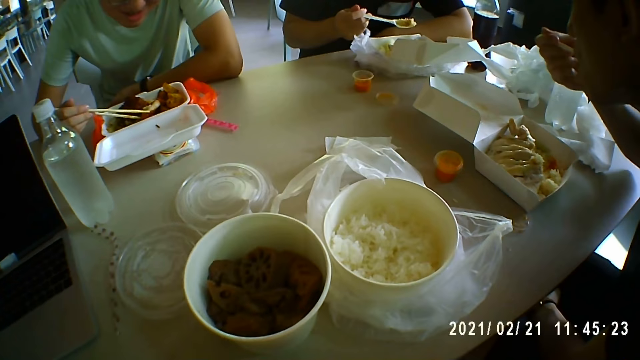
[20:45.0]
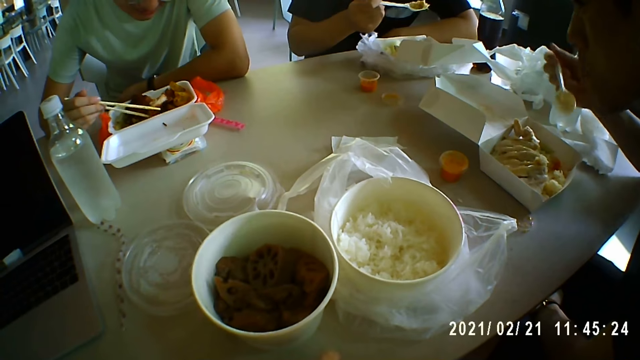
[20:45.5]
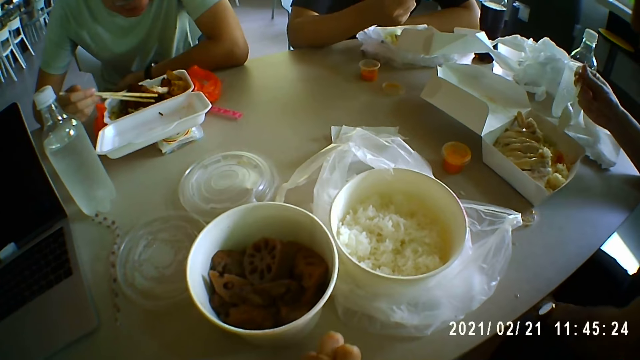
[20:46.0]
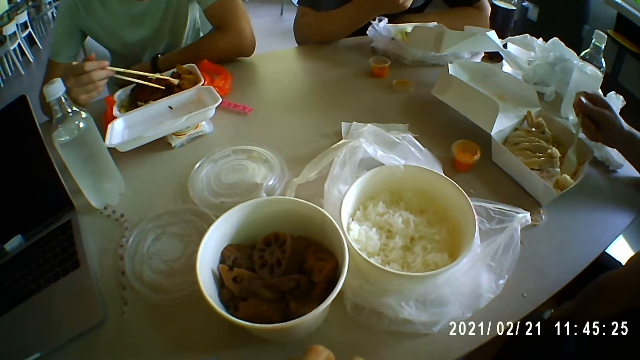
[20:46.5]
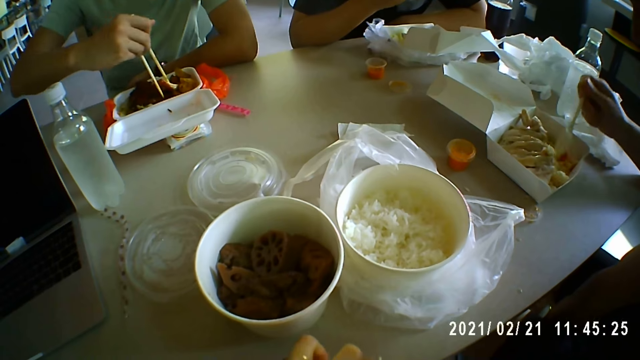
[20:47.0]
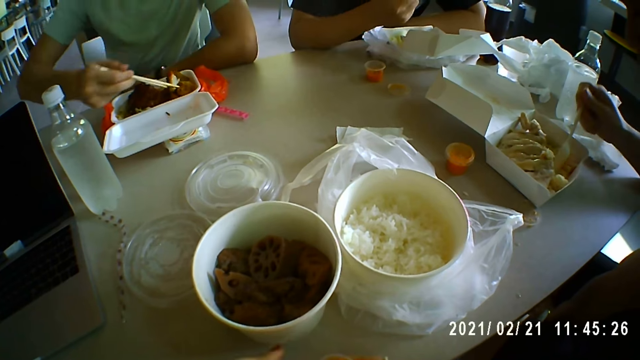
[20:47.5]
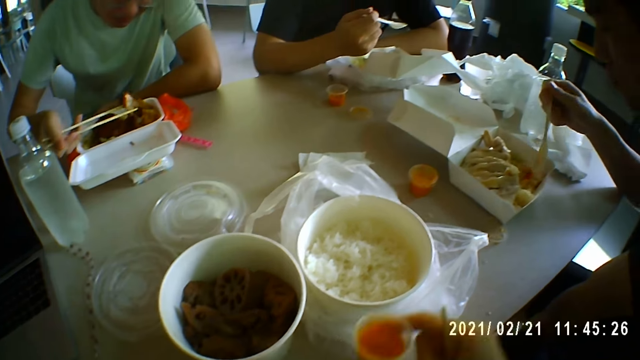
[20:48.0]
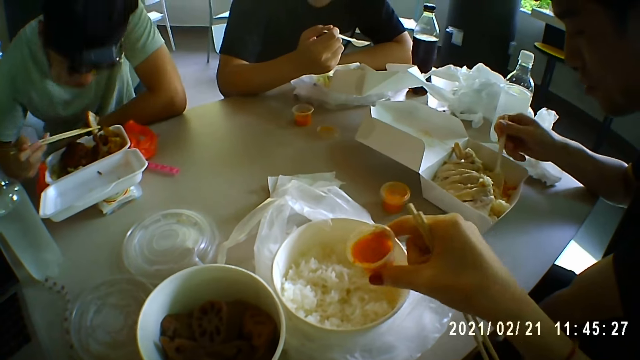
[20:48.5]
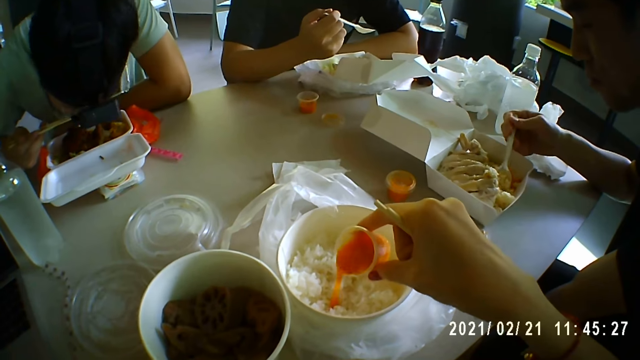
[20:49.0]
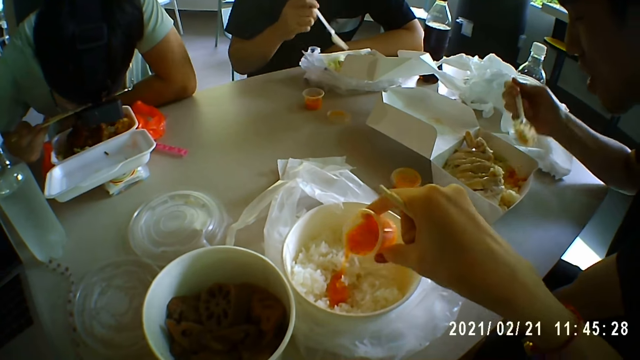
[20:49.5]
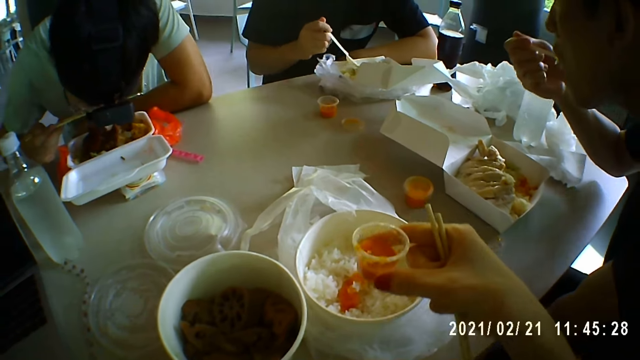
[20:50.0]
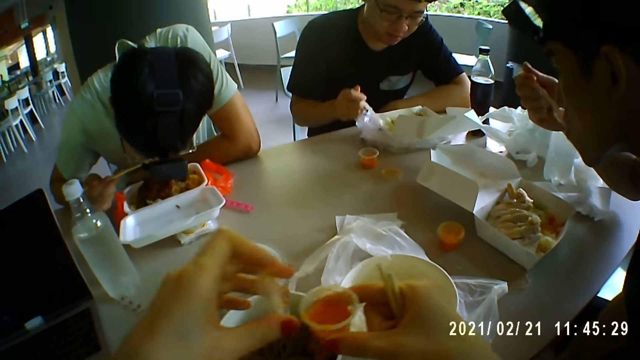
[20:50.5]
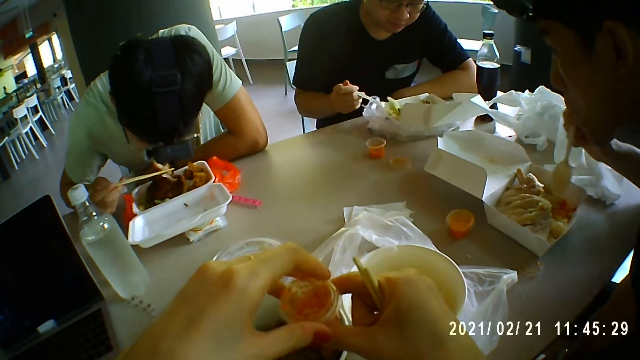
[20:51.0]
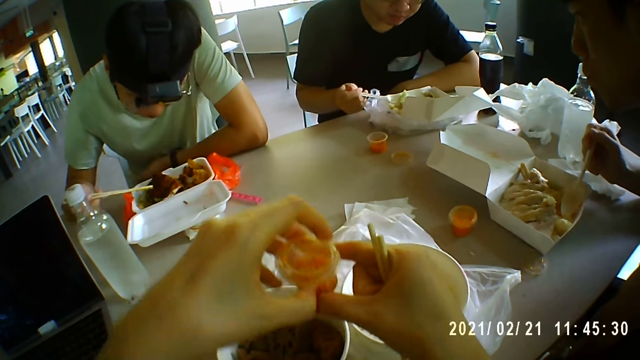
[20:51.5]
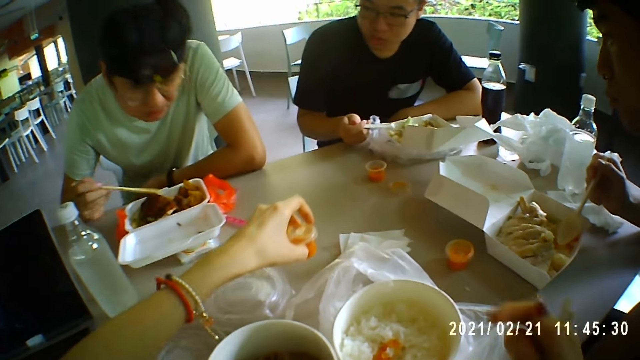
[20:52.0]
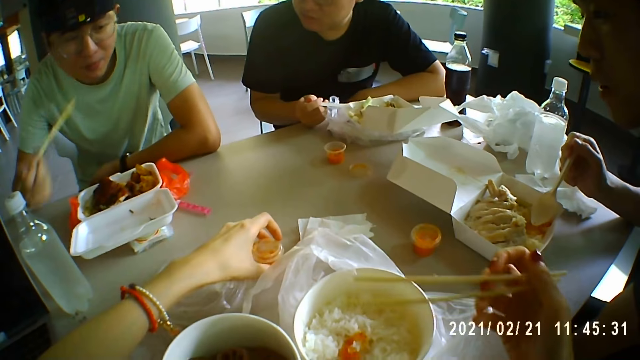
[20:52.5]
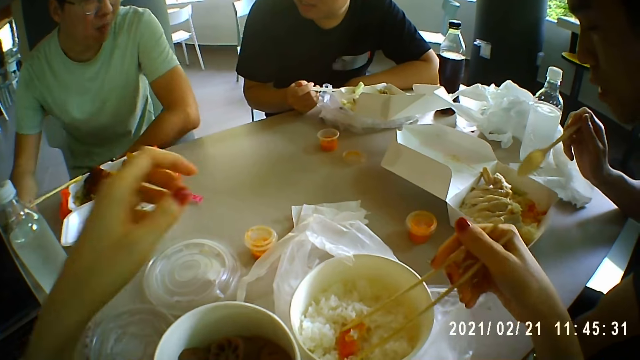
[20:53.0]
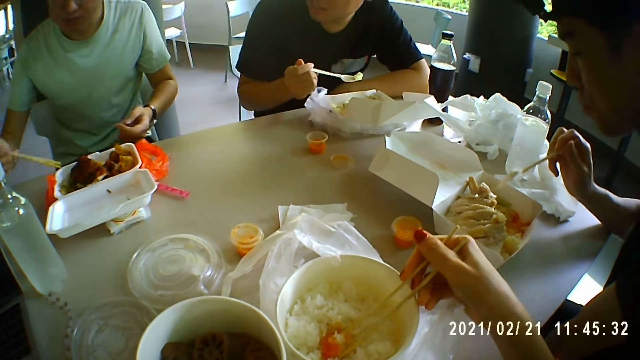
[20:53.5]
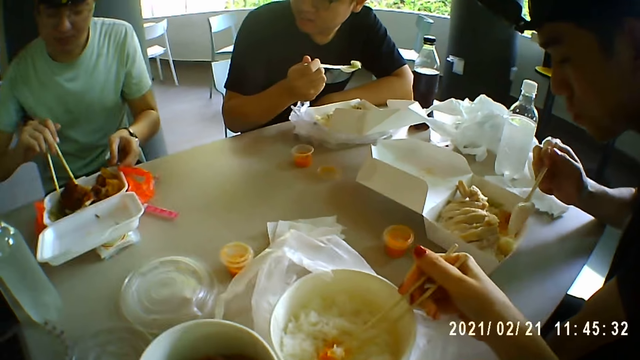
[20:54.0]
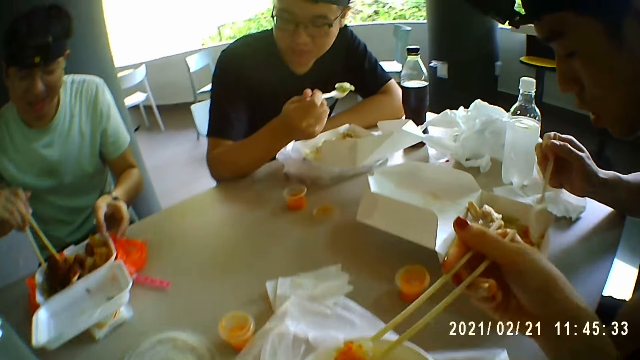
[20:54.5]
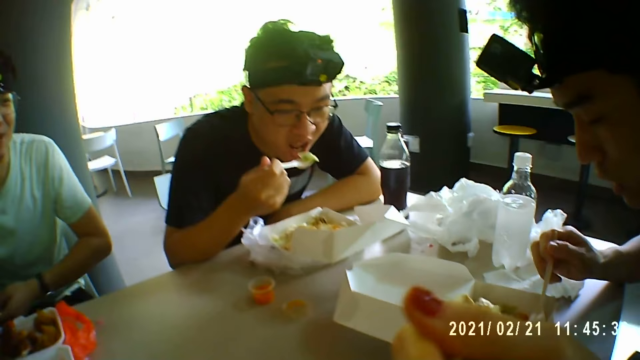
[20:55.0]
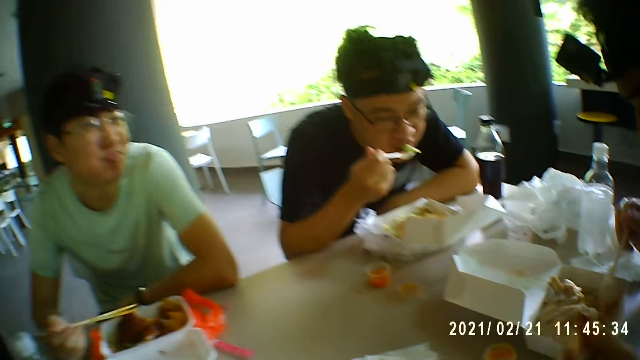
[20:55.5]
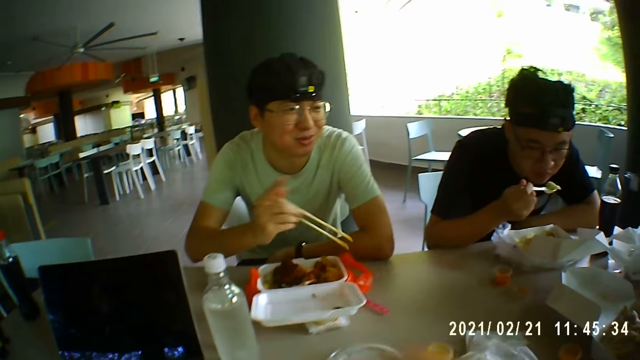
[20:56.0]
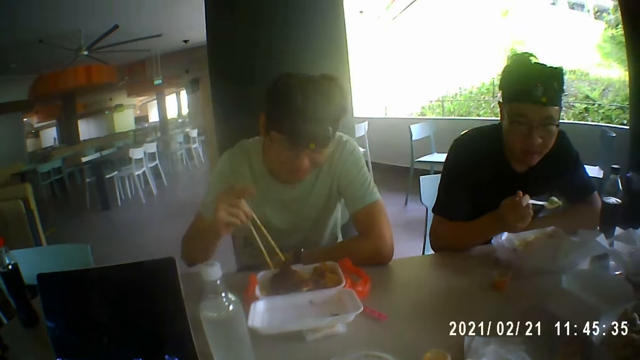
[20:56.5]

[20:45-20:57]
The camera wearer pours the sauce on the rice. They put the sauce on the table. They put their hand up.

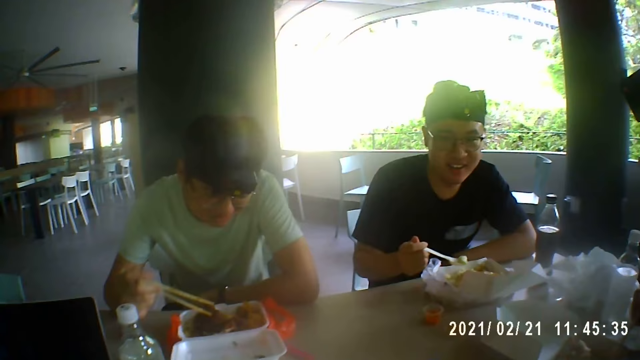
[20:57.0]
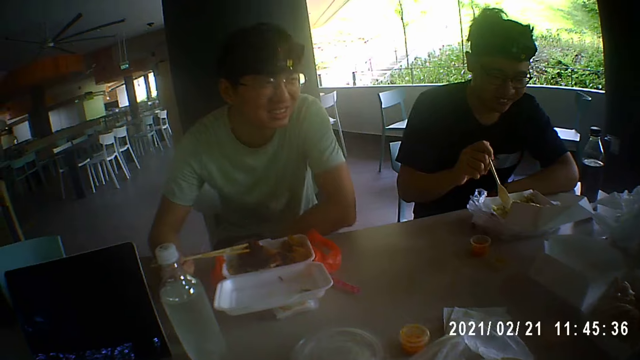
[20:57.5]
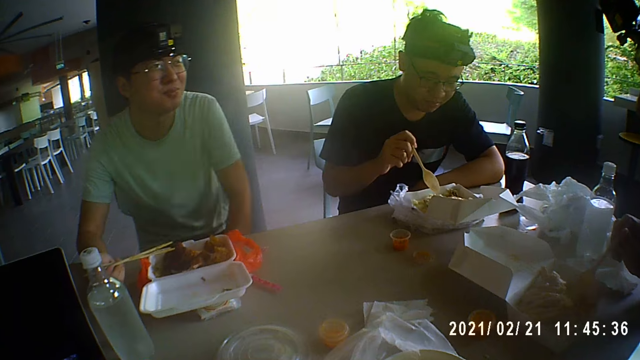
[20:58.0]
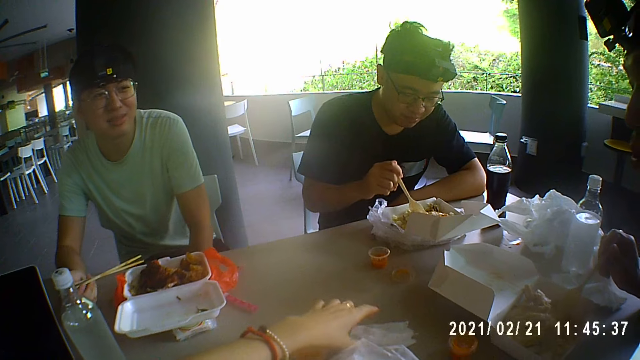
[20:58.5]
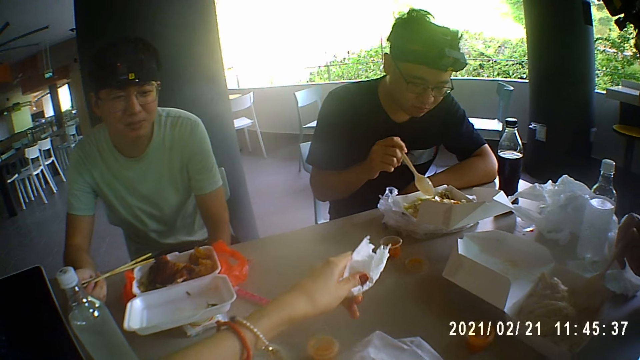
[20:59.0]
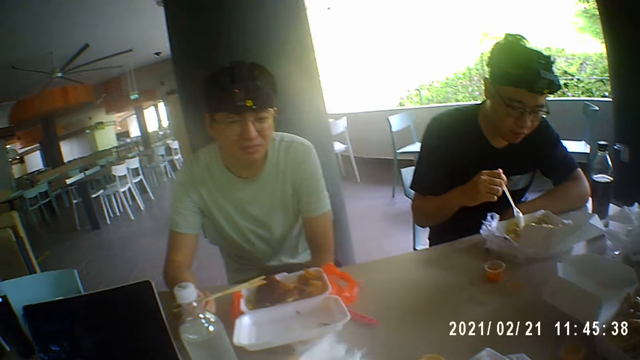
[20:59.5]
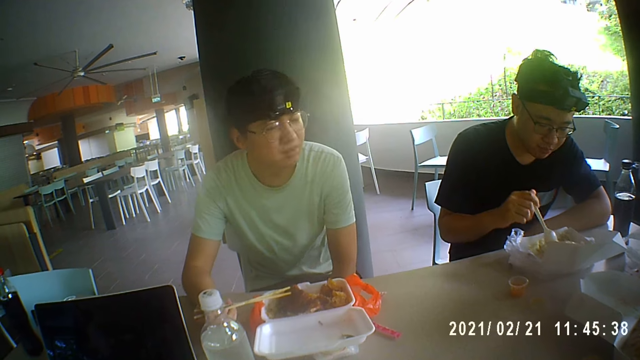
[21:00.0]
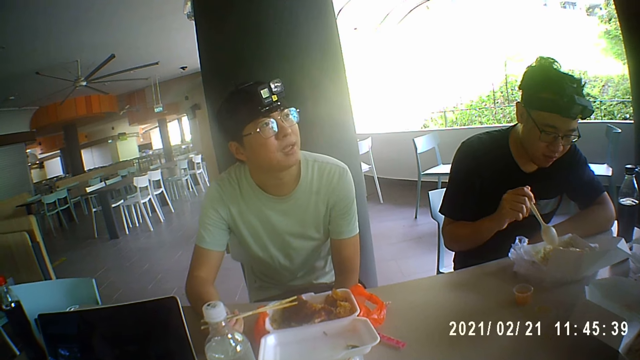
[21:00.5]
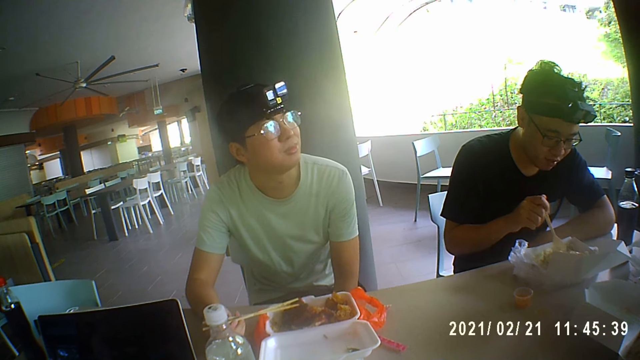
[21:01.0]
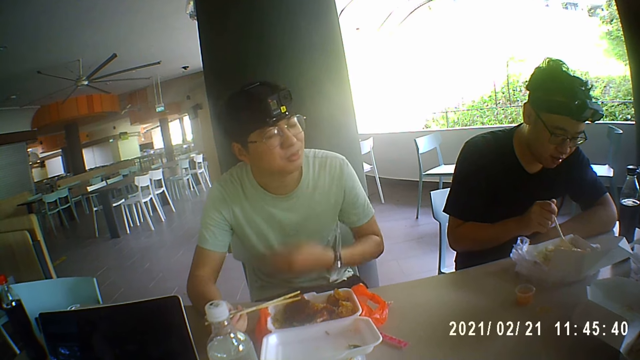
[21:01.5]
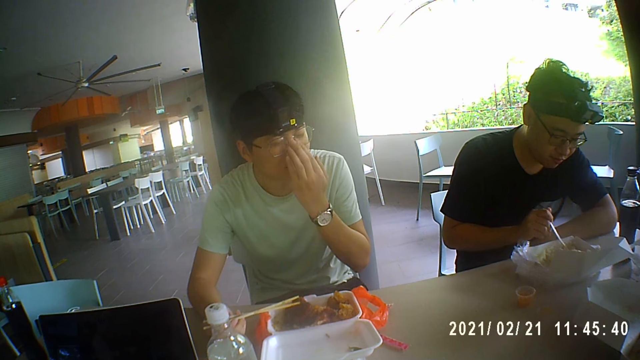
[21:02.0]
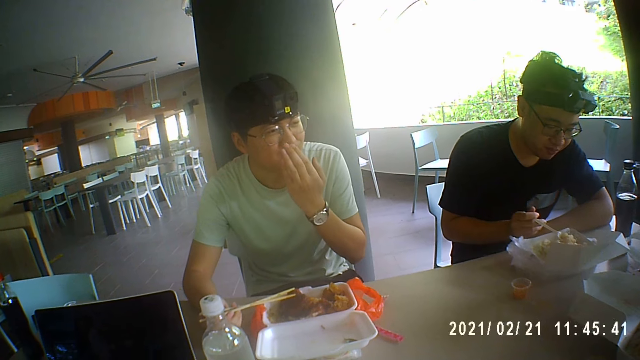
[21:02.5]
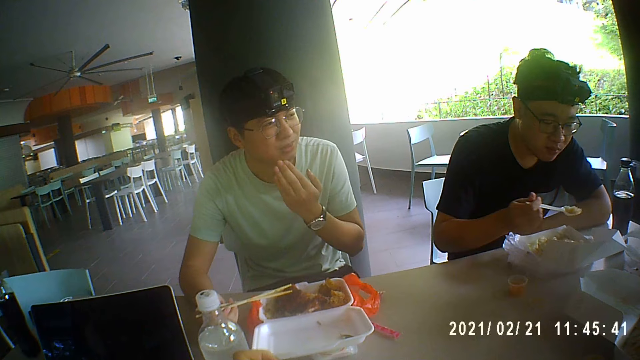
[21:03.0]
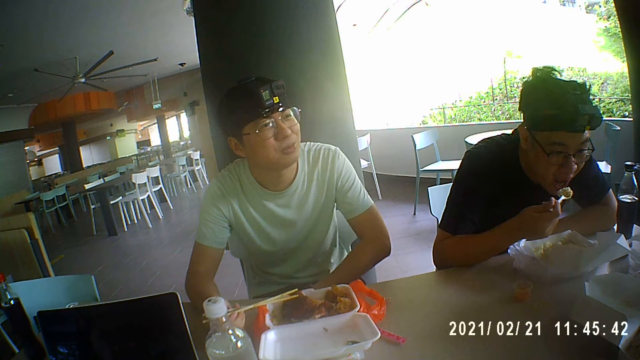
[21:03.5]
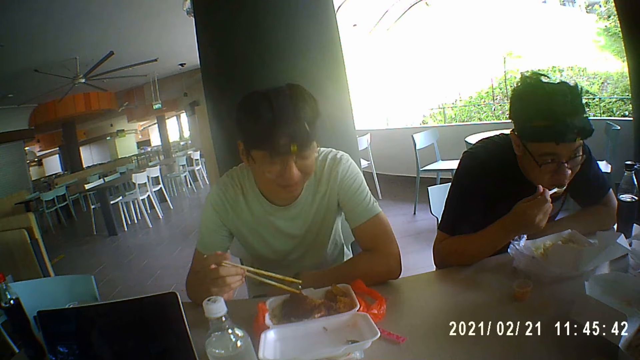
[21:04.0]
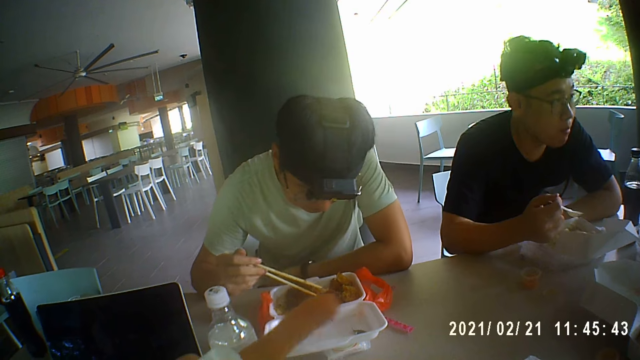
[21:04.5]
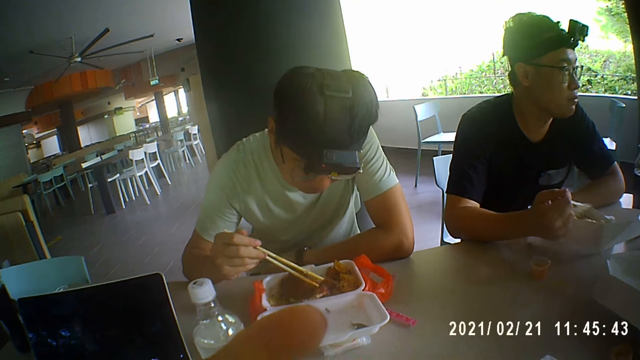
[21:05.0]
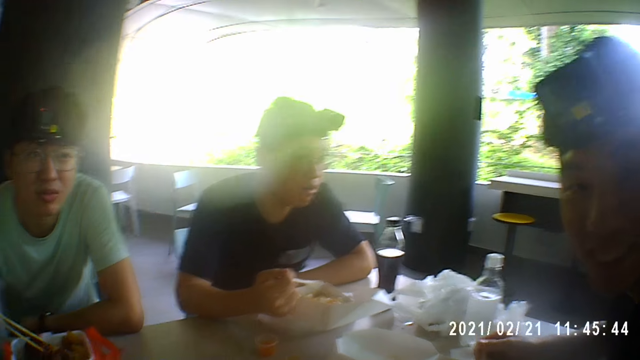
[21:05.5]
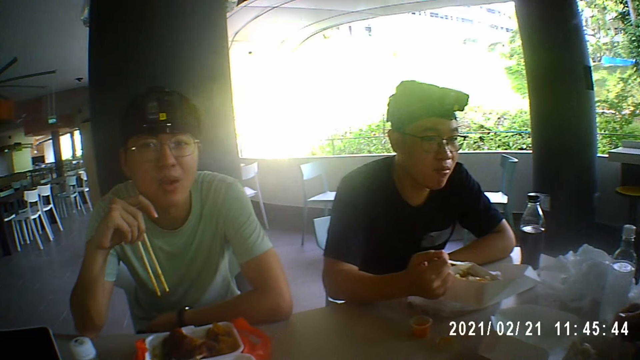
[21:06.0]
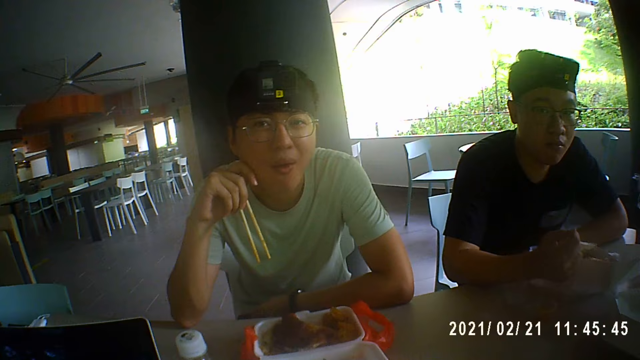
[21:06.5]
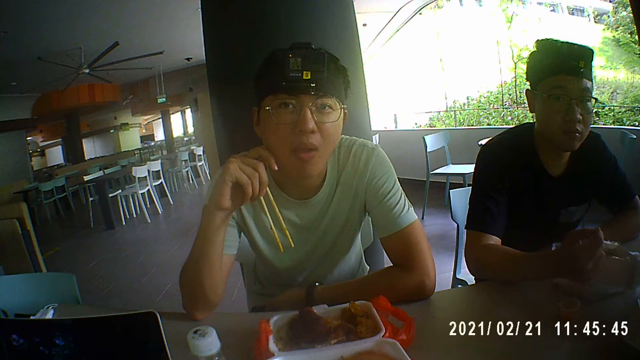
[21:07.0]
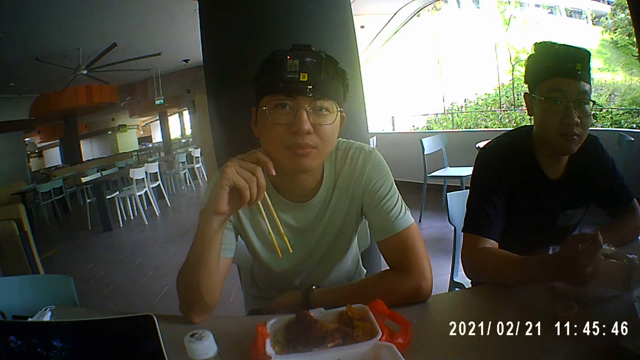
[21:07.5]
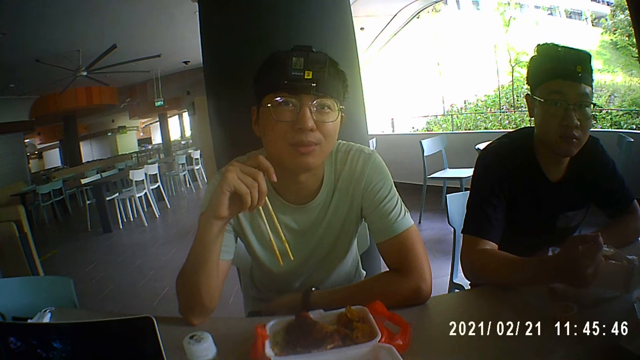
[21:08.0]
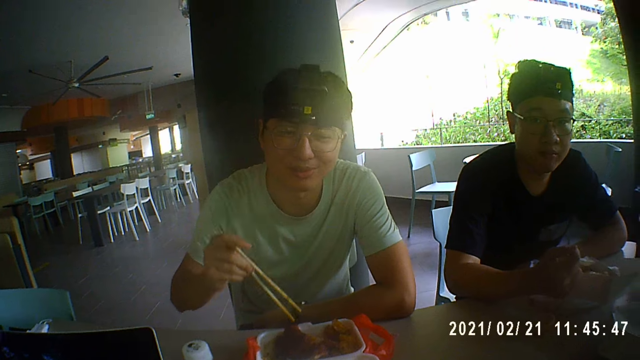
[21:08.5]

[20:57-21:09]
The camera wearer picks up a piece of tissue. A man touches the glasses and puts his hand down. The camera wearer talks to a person.
